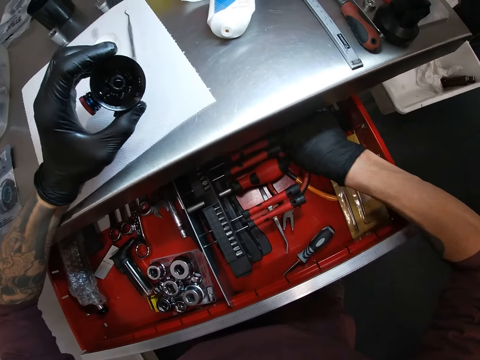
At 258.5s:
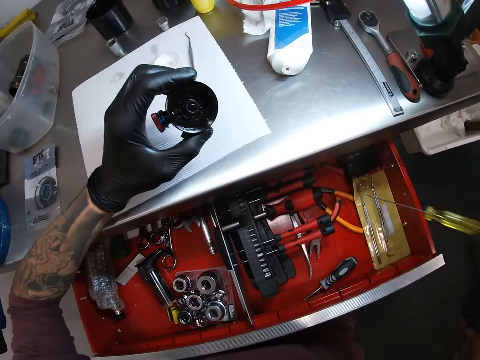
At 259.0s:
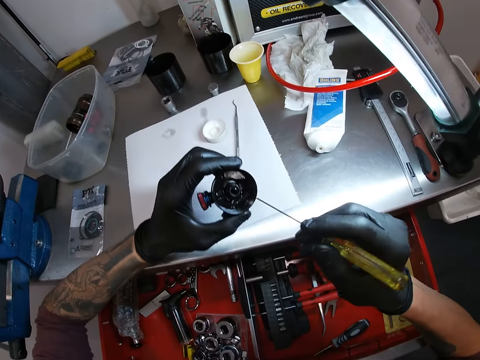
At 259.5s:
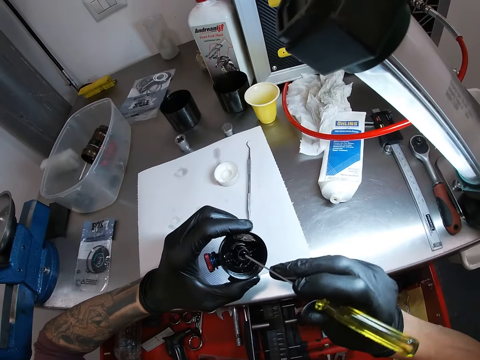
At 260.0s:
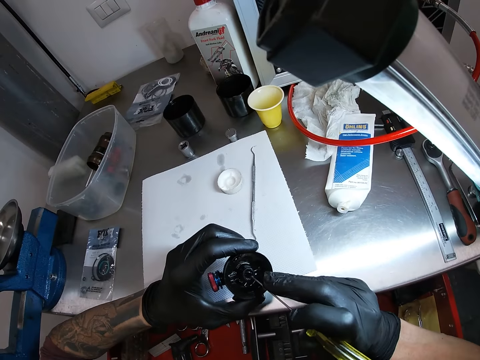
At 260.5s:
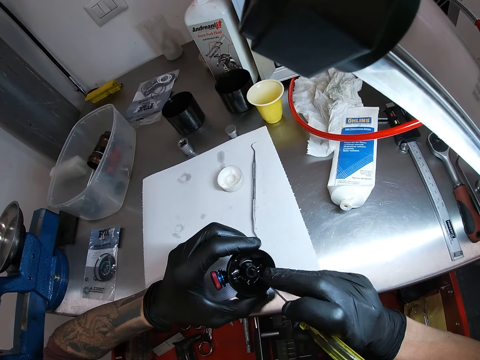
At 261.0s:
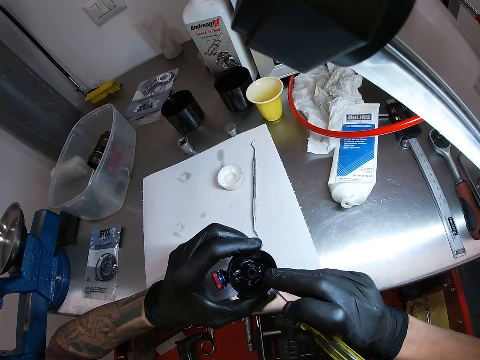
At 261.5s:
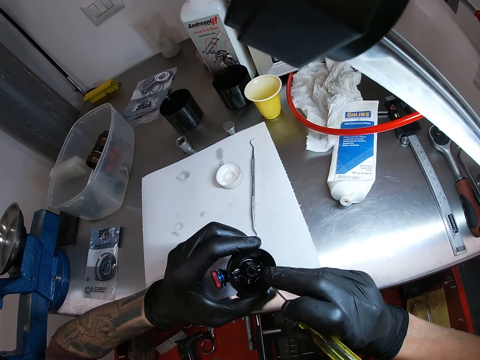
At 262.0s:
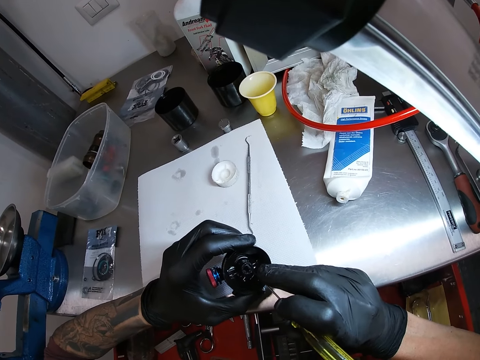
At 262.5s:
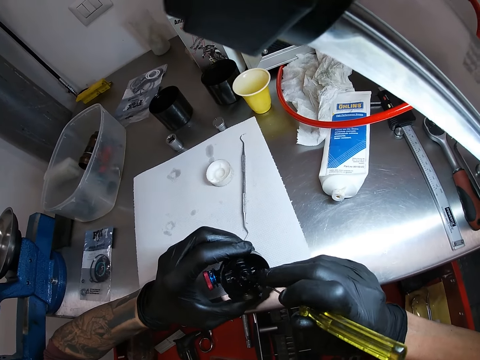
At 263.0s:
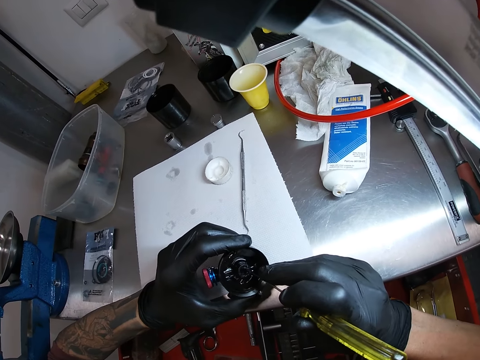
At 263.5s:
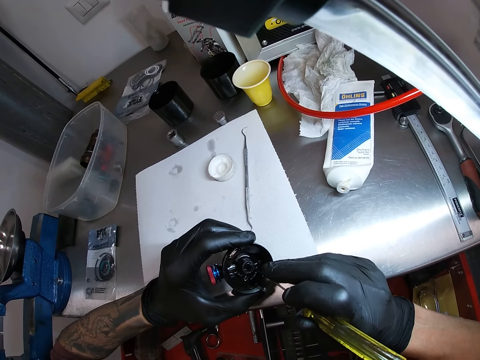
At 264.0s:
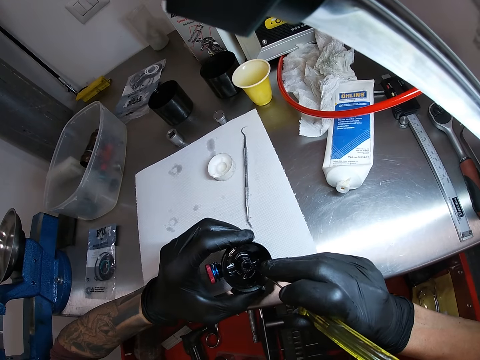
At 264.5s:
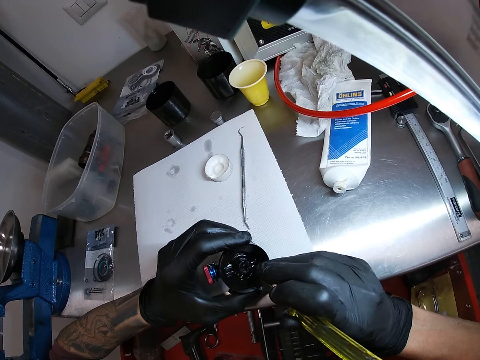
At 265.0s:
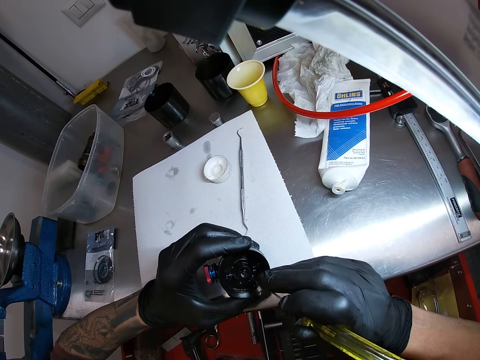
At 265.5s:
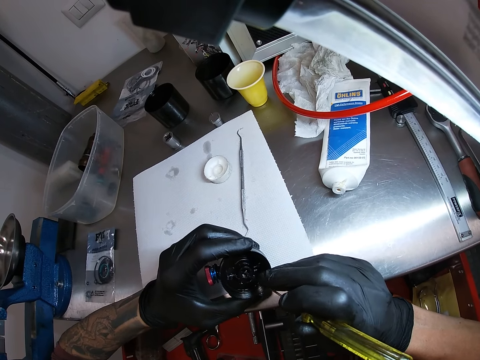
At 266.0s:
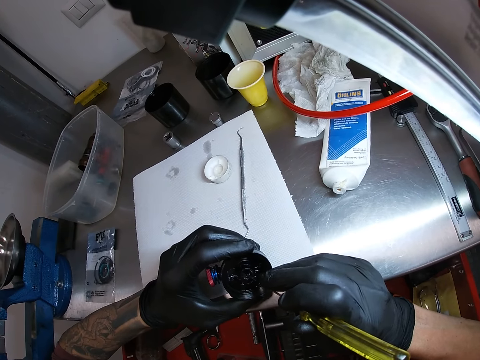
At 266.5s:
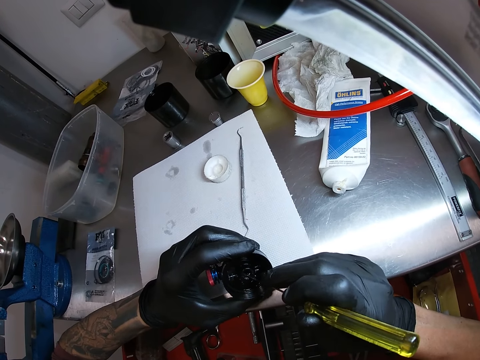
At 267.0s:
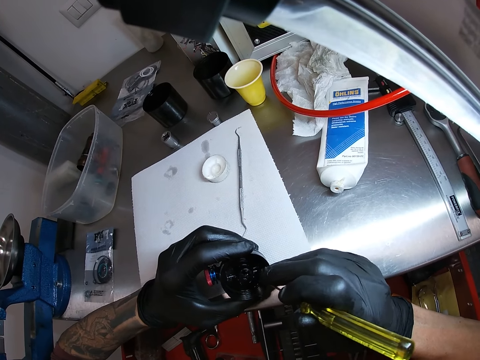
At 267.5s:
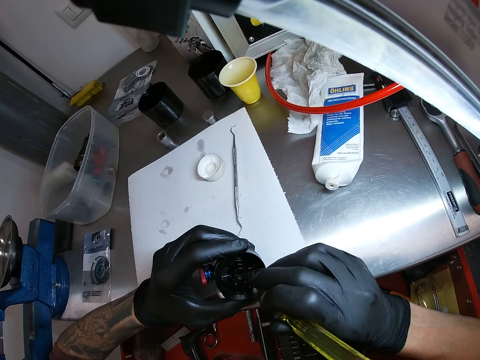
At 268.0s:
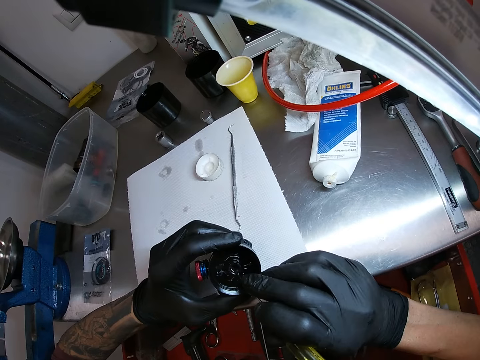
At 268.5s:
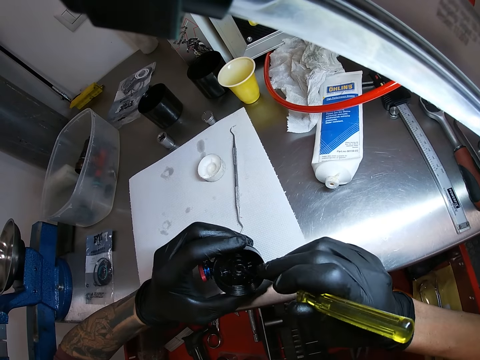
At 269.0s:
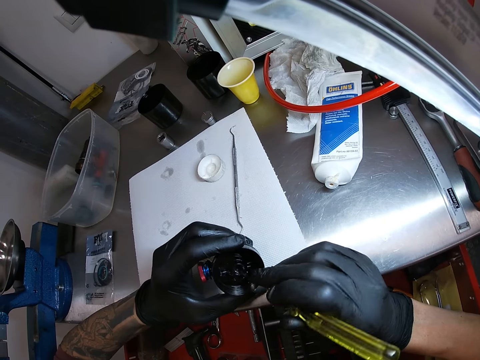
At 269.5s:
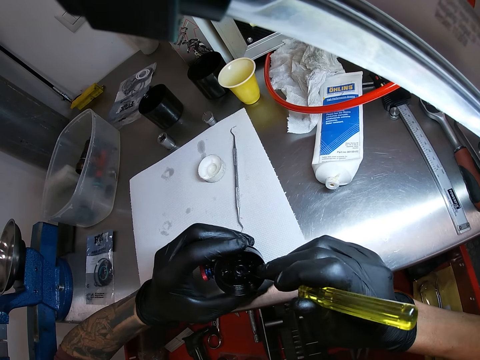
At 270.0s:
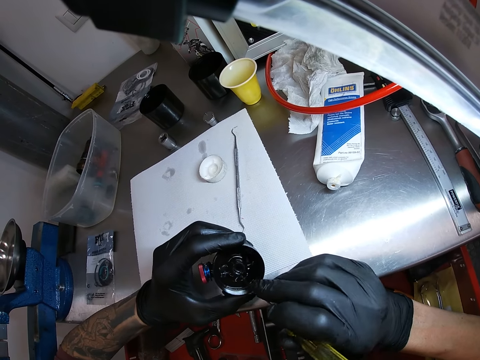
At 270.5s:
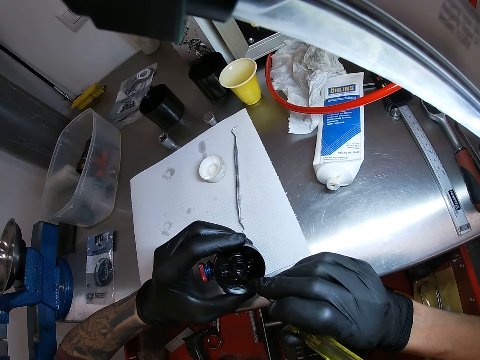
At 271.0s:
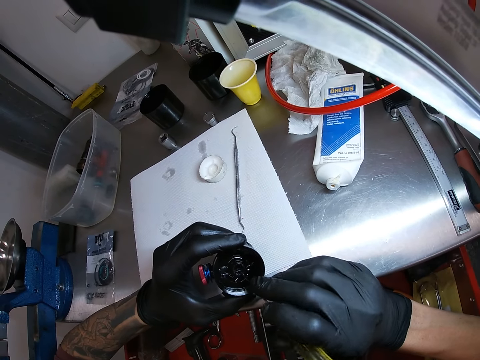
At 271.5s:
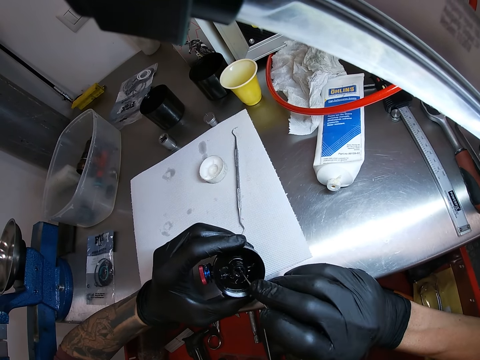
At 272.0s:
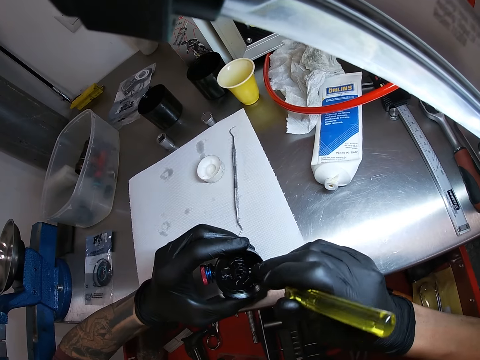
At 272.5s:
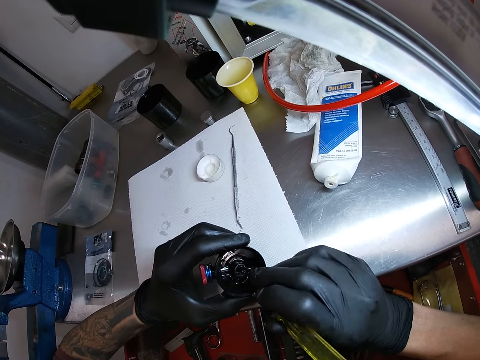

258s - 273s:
The camera wearer takes out a screwdriver from the drawer with his right hand. He holds the screwdriver. He inserts the screwdriver into the carburetor with his right hand.

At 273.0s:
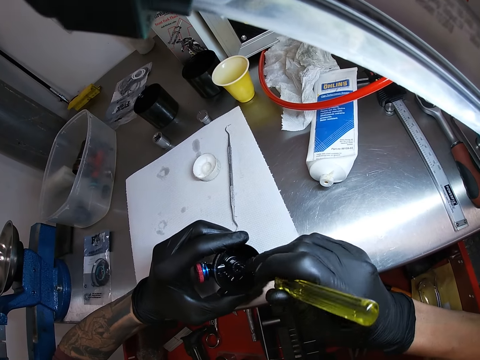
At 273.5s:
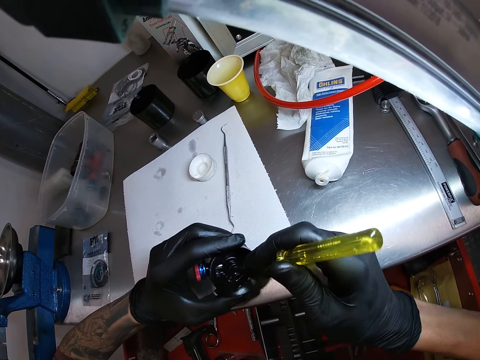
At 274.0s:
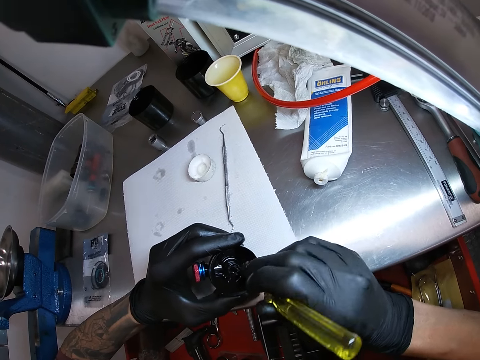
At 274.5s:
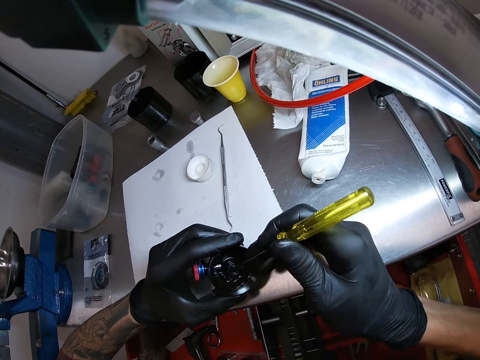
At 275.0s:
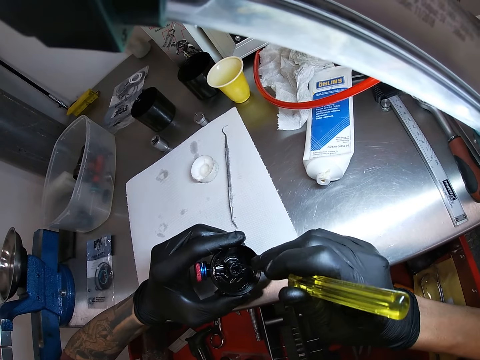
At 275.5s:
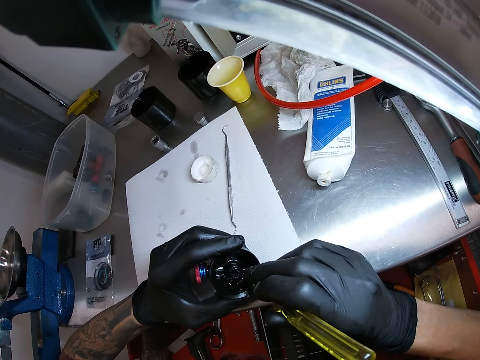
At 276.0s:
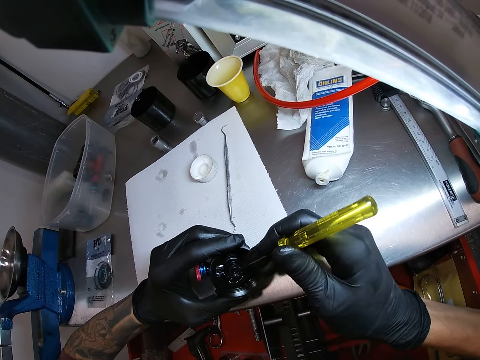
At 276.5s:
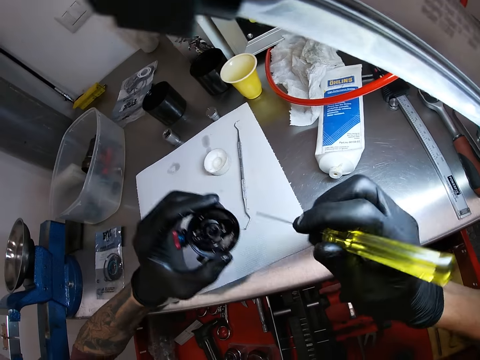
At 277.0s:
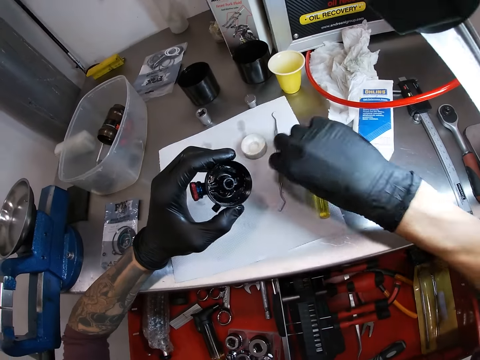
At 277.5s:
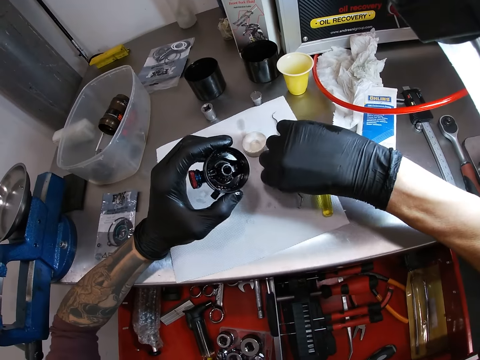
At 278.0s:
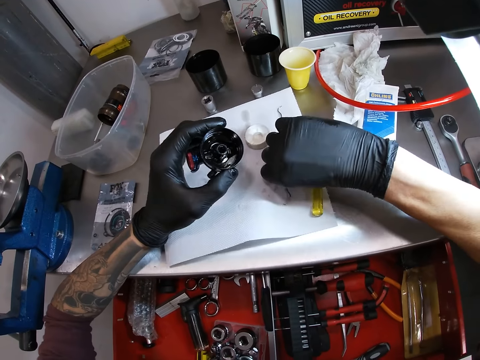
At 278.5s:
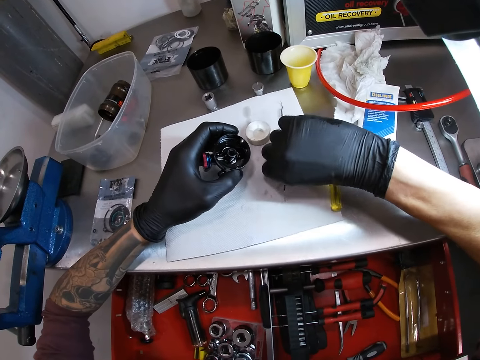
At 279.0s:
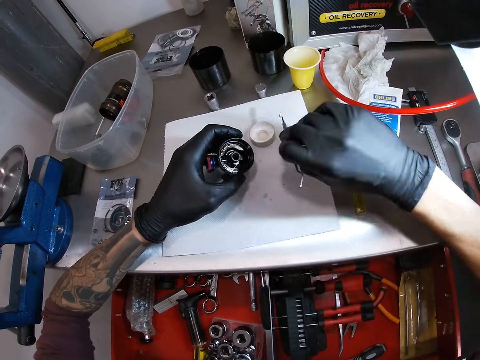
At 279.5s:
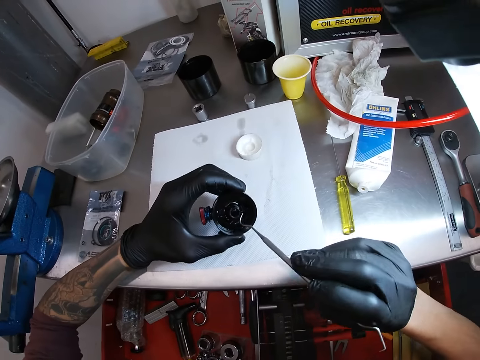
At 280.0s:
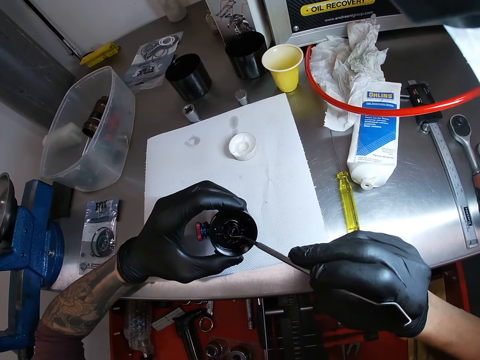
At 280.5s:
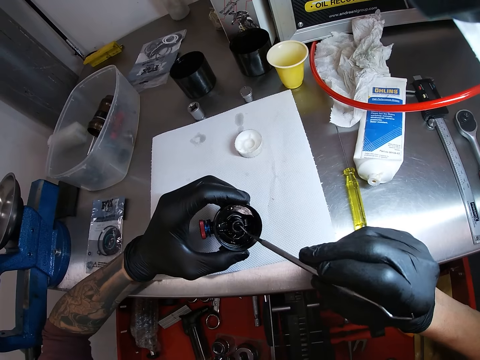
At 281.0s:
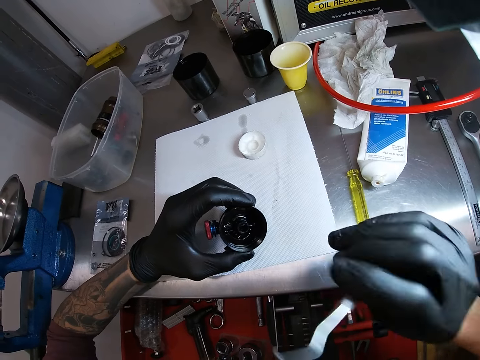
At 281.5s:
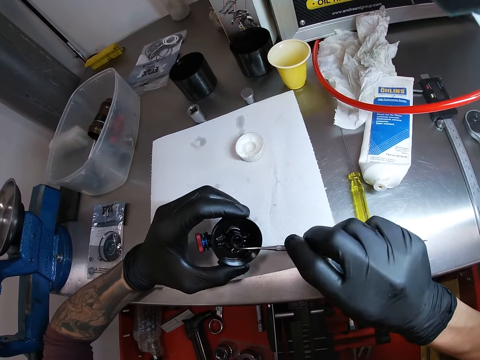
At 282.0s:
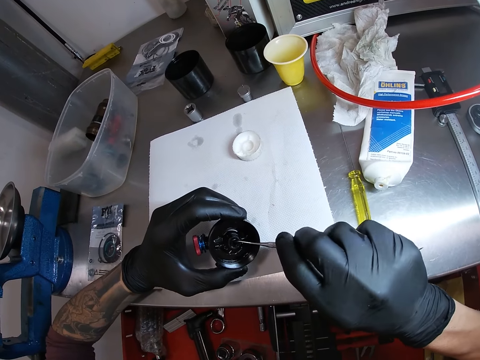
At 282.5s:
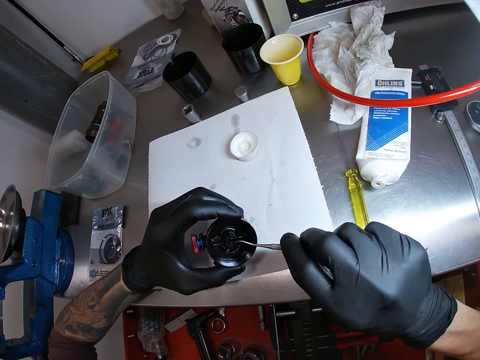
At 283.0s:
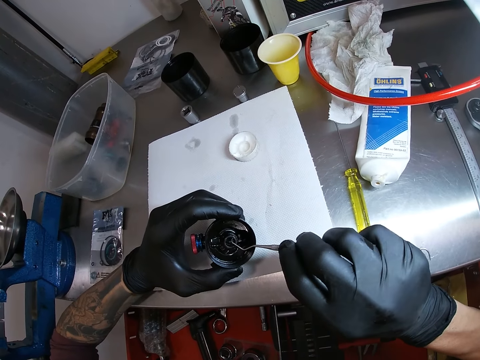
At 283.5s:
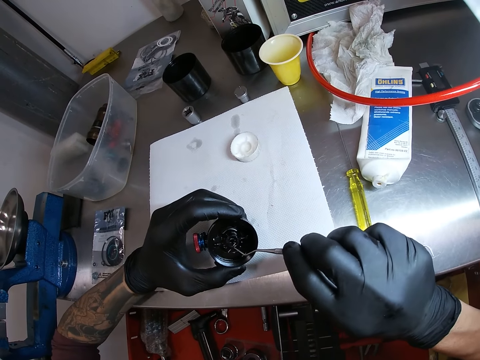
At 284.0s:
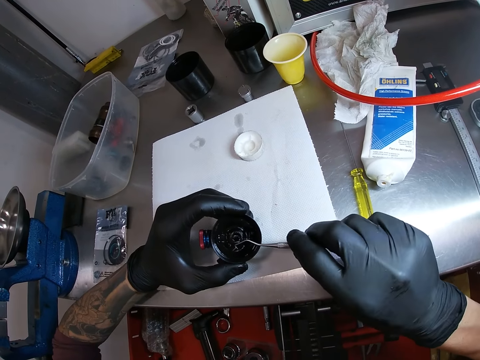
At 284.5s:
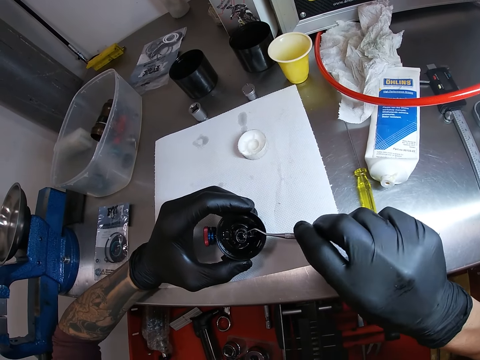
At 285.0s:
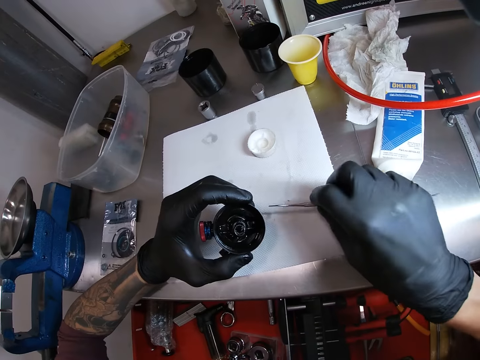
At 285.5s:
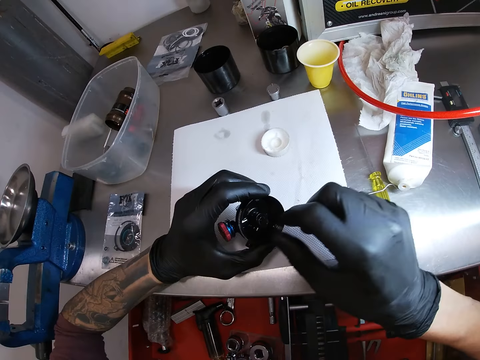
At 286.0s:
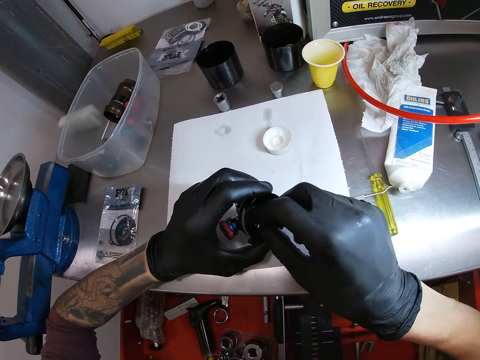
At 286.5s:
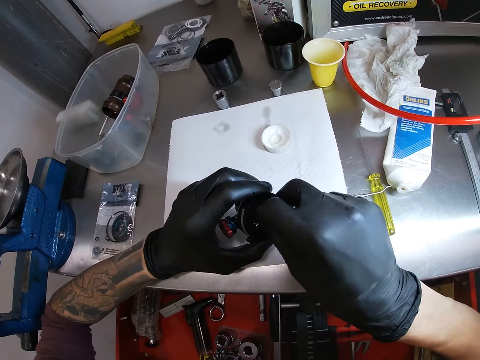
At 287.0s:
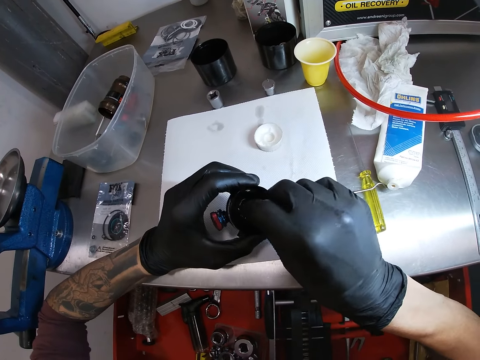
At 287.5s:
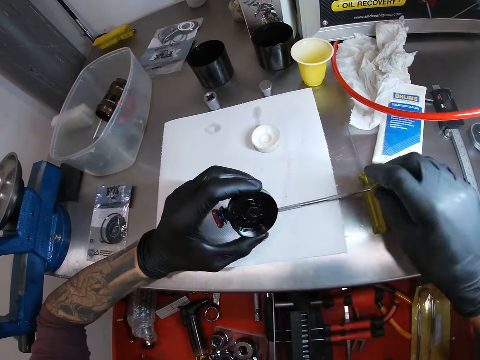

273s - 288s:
The camera wearer drops the screwdriver on the table with his right hand. He picks up the wax carver or hook on the table with his right hand. He holds the hook. He inserts the wax carver into the carburetor with his right hand. He removes something. He drops the scriber on the cardboard on the table with his right hand. He fixes the part of the motorcycle with a hand. He touches the spring with his right hand. He removes his right hand from the spring.
